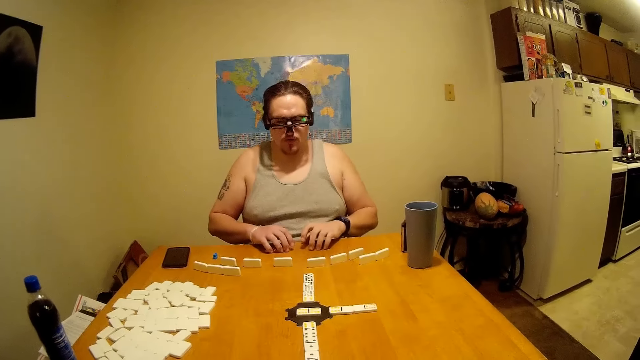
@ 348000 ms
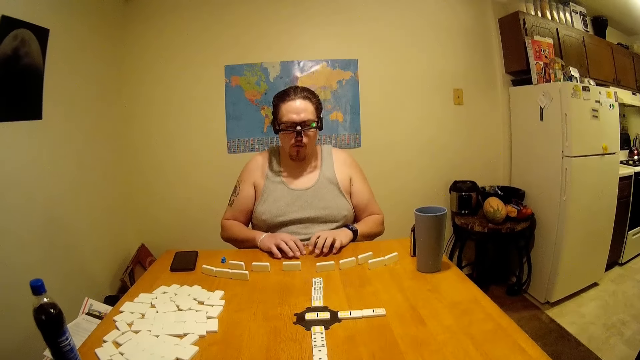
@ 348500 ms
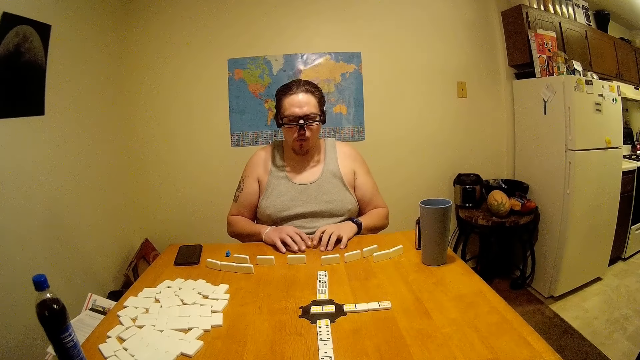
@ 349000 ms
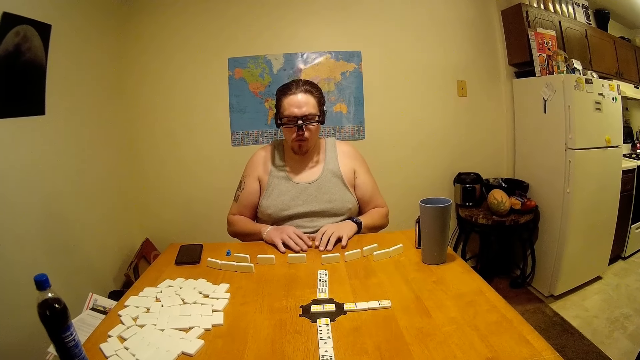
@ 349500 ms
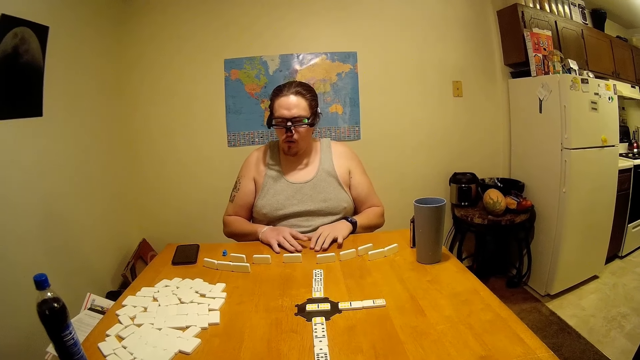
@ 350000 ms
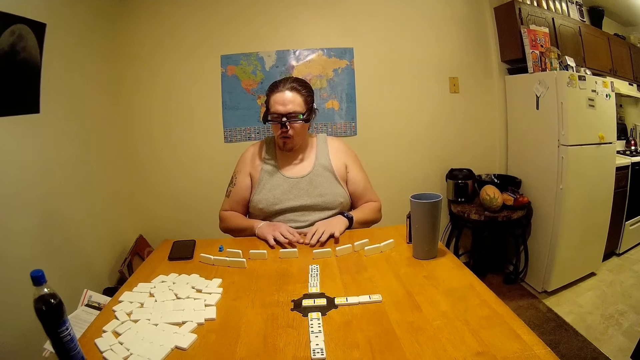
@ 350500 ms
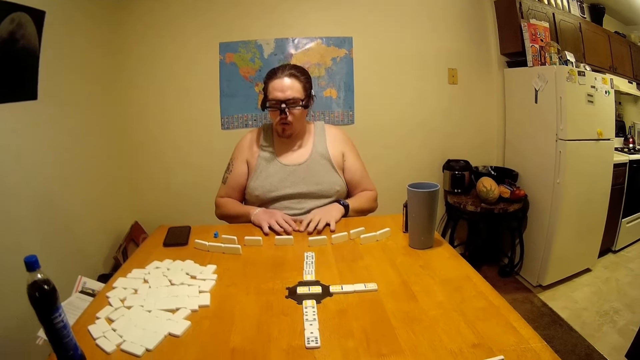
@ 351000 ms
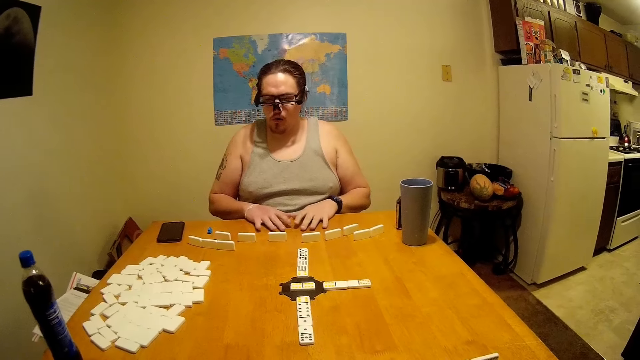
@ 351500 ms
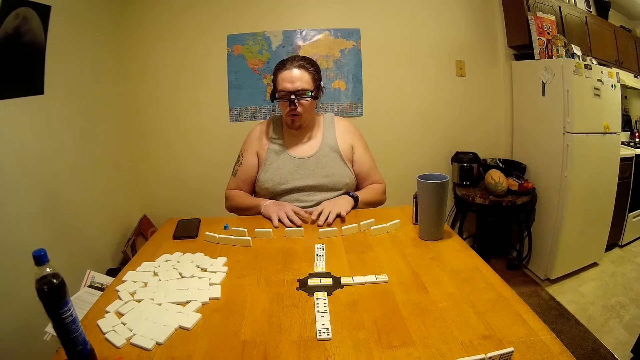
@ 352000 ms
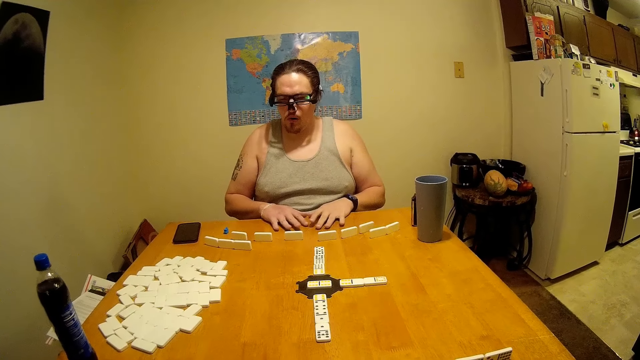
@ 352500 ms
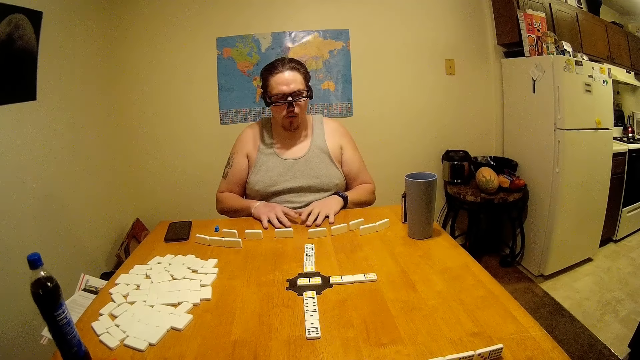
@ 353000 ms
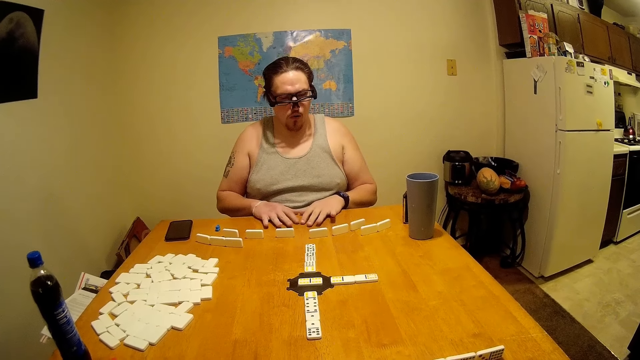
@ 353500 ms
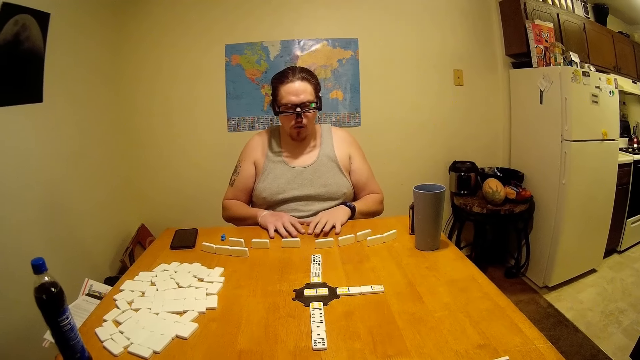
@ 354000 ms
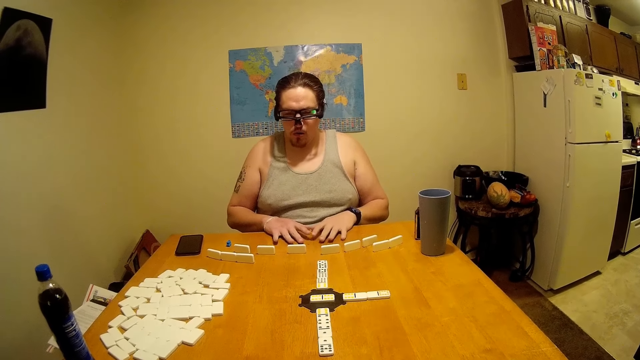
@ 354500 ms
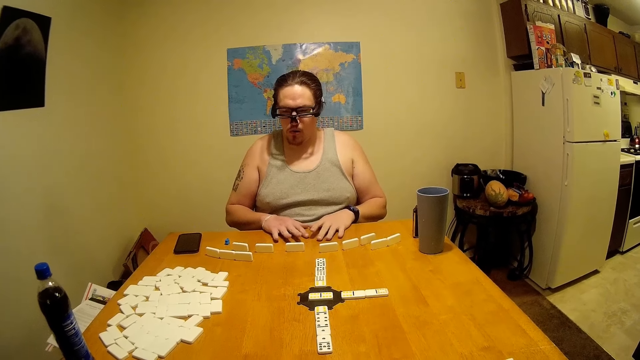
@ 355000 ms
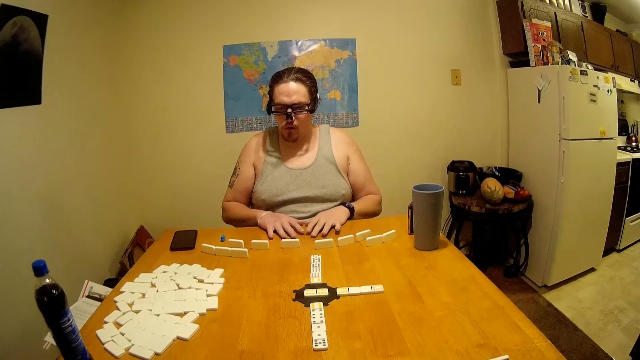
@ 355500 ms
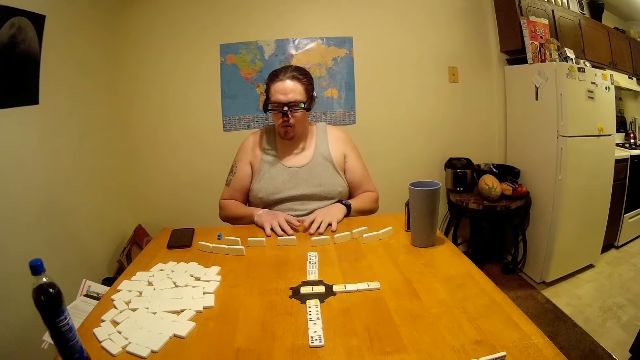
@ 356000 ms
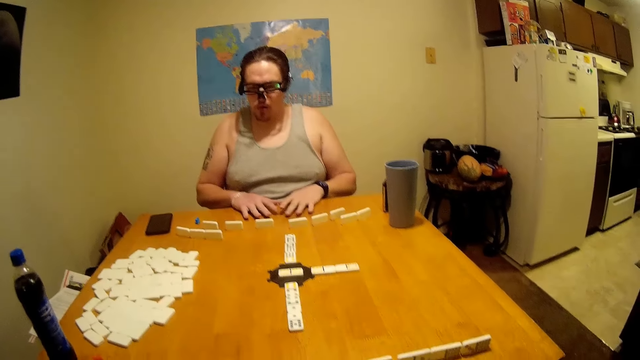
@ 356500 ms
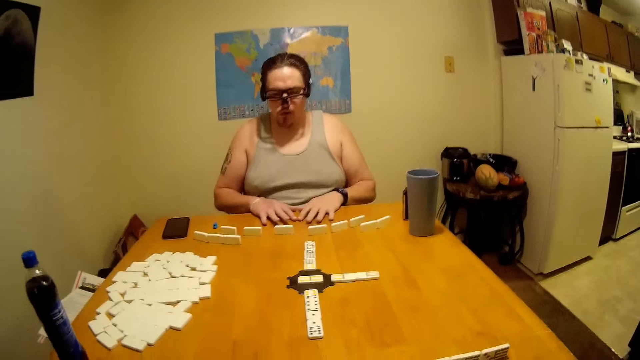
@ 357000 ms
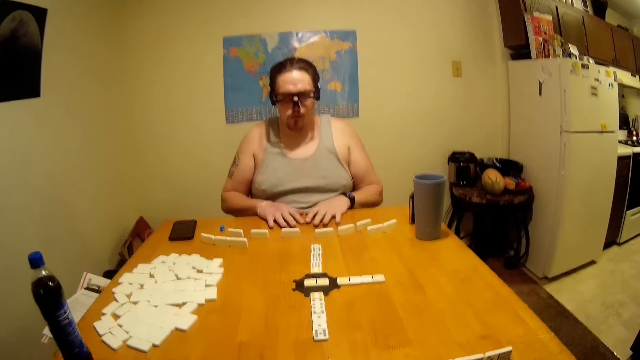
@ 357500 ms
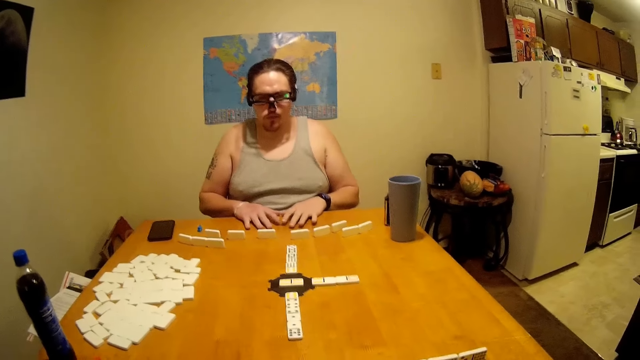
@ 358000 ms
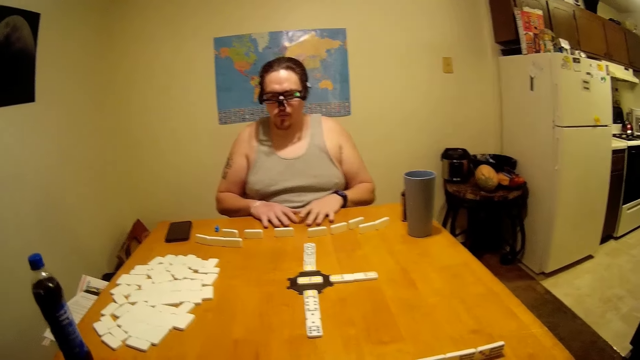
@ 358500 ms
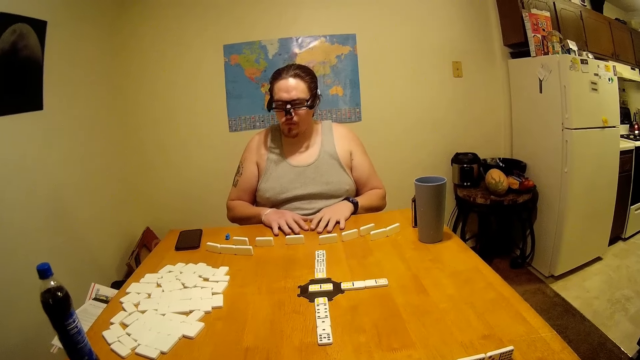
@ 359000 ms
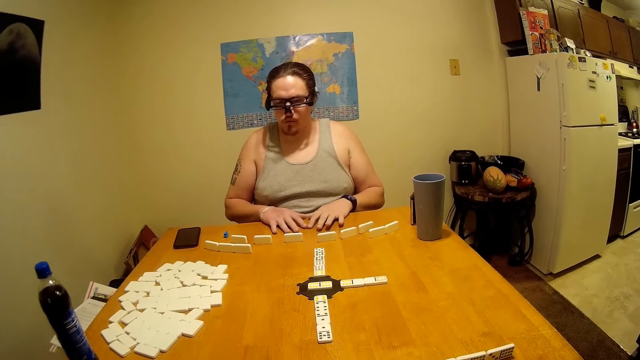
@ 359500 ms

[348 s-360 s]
A person is drumming the table and is looking around.

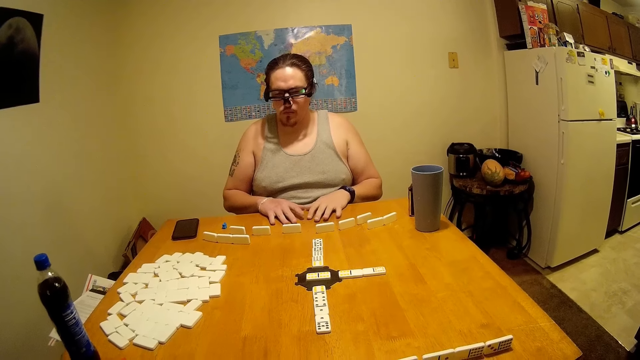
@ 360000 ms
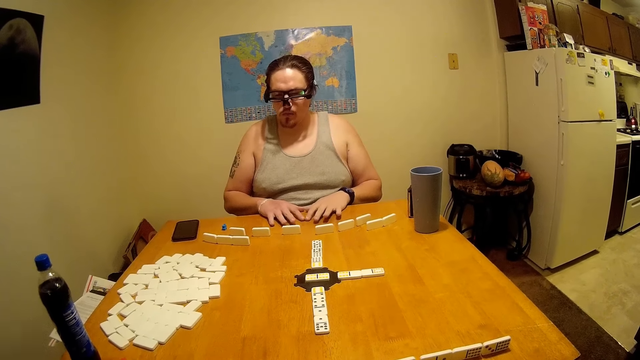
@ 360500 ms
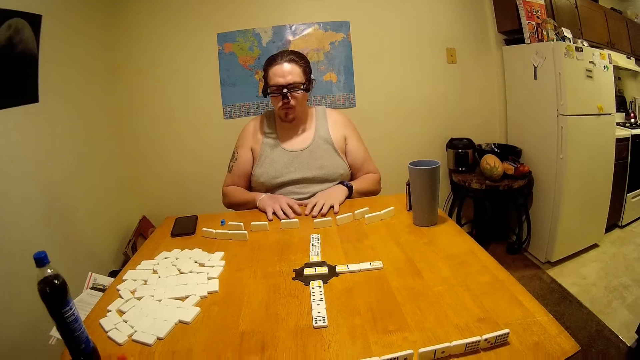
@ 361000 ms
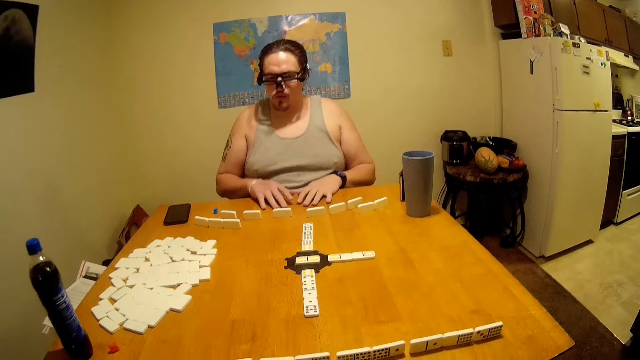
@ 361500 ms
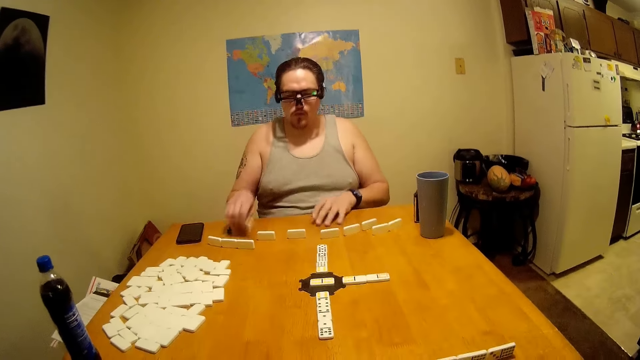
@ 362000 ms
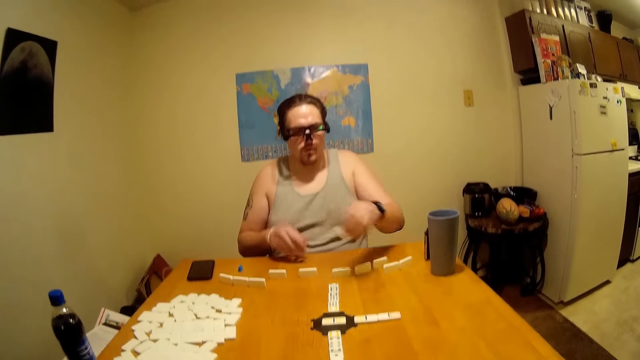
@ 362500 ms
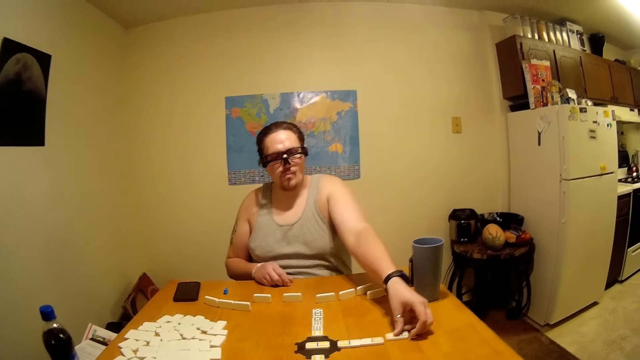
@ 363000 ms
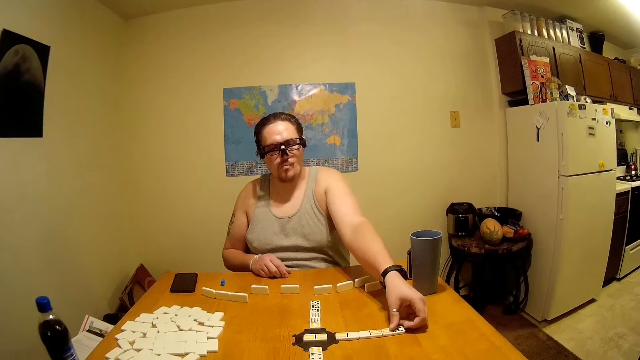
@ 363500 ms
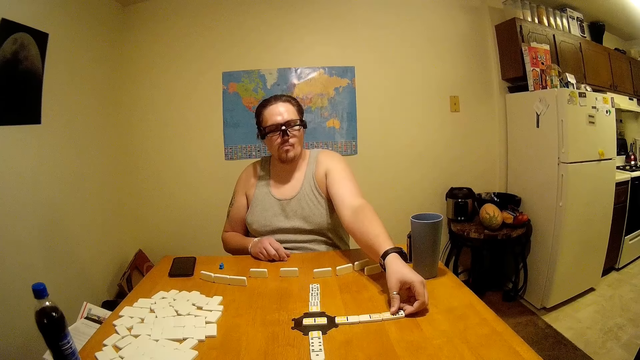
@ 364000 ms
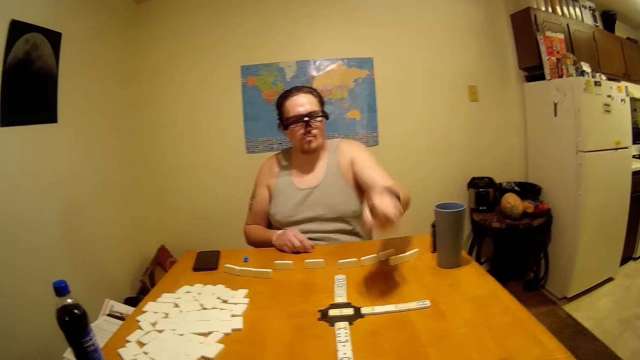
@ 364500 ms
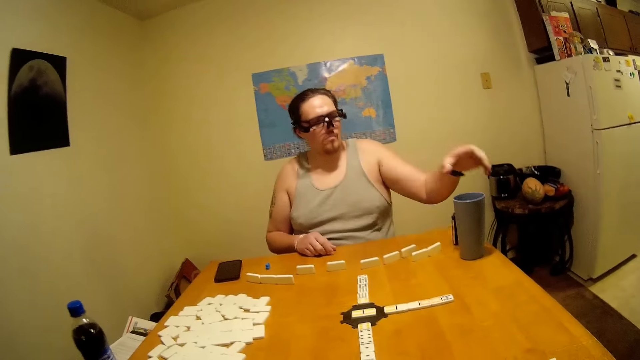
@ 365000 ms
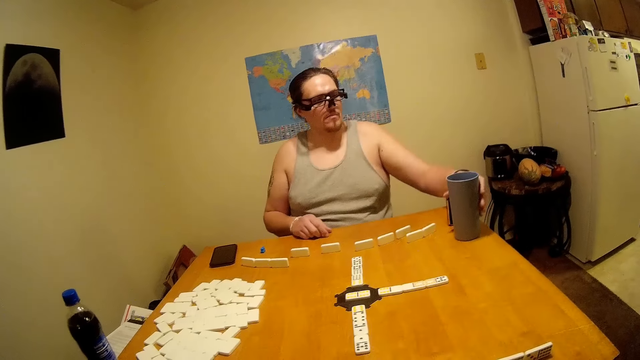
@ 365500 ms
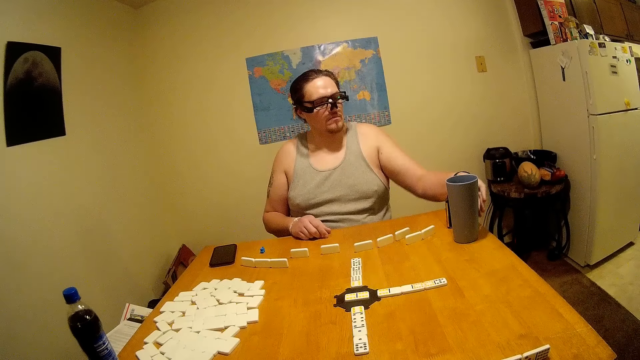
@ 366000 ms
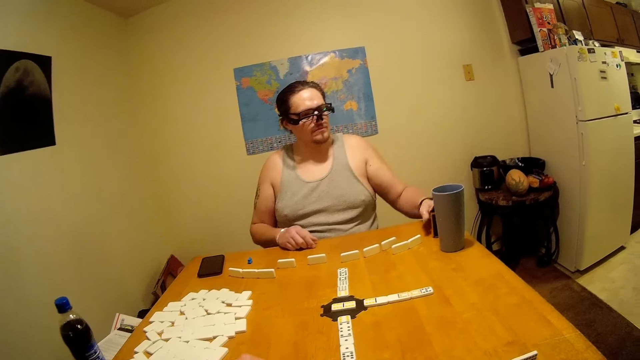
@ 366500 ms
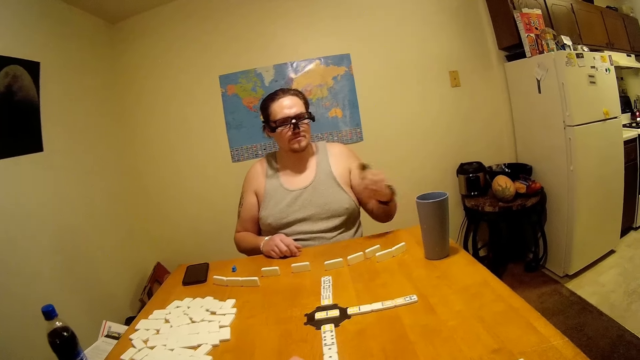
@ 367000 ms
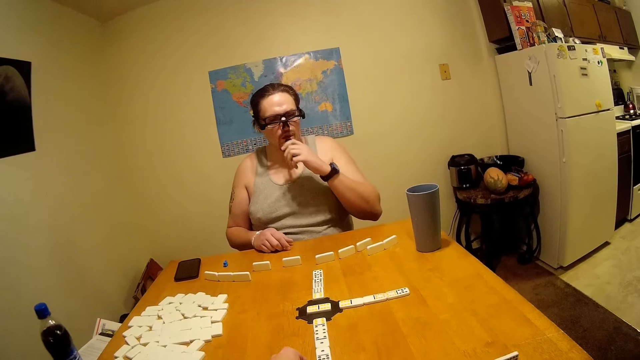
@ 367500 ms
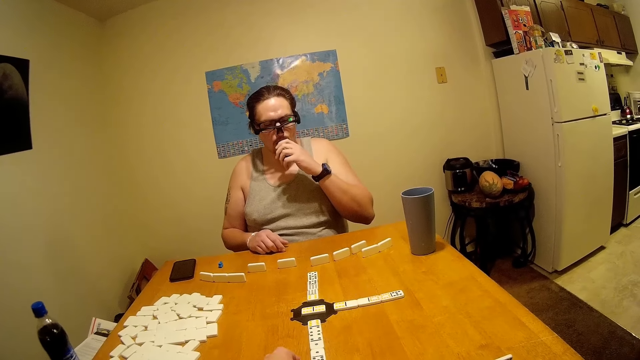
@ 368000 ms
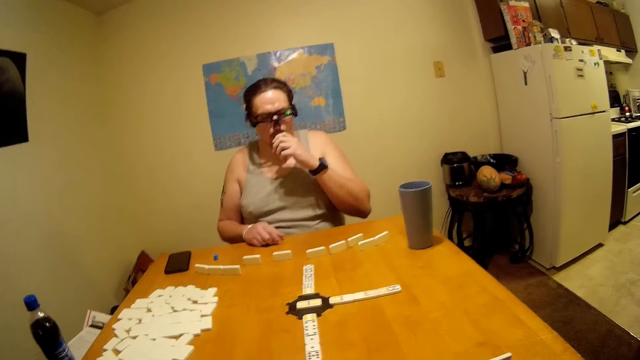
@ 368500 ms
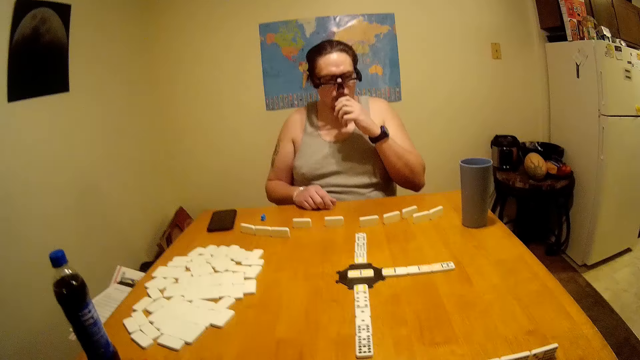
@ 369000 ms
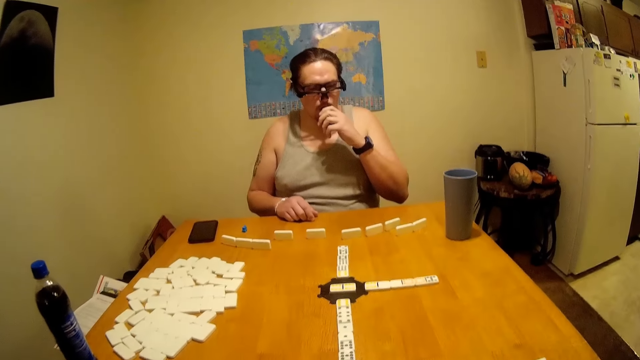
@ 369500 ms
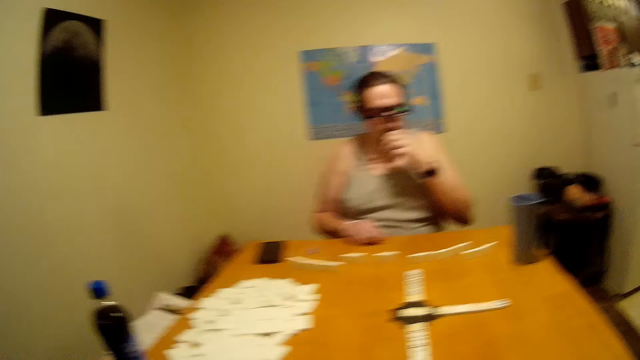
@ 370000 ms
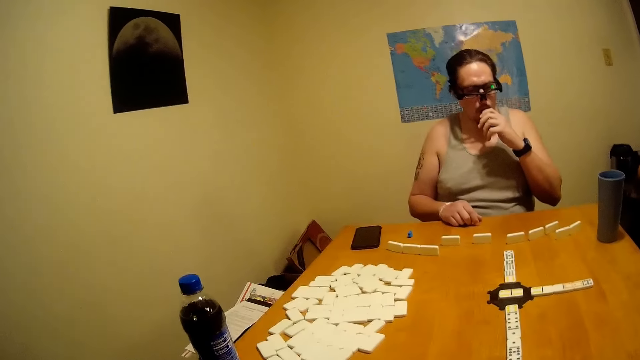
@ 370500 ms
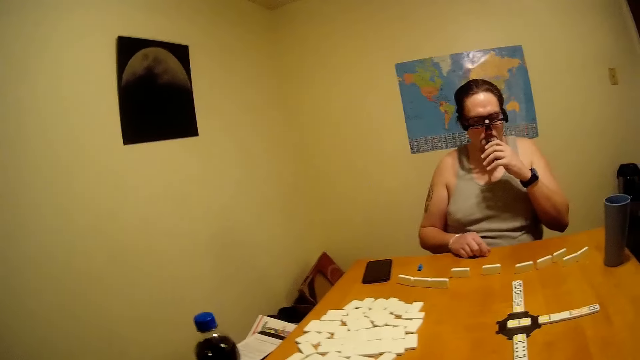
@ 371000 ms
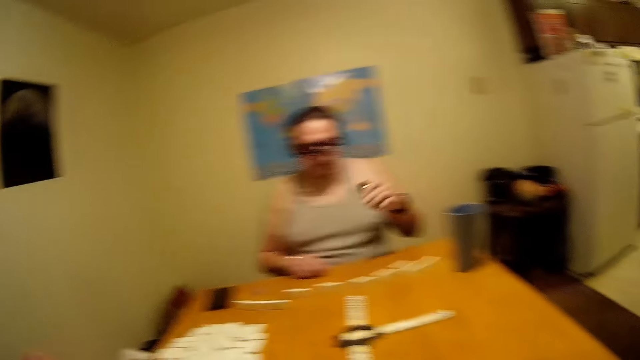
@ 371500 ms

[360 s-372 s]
A person moves the dominoes. The person is picking a cup. The person sniffs something.
